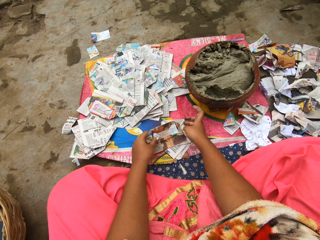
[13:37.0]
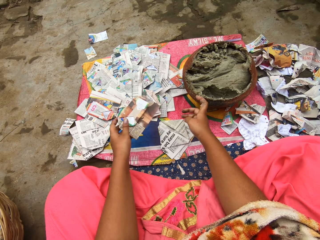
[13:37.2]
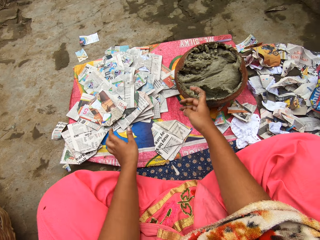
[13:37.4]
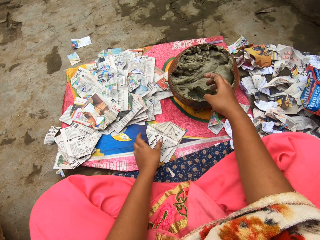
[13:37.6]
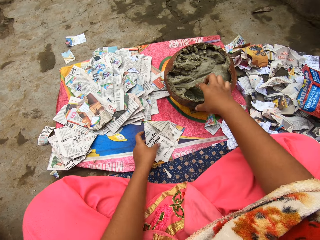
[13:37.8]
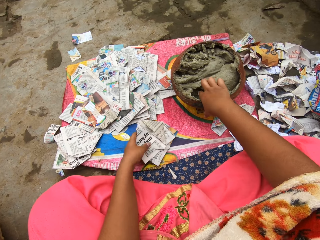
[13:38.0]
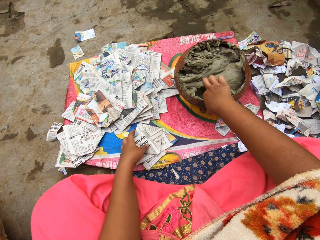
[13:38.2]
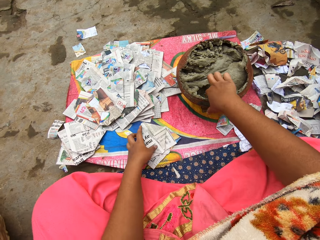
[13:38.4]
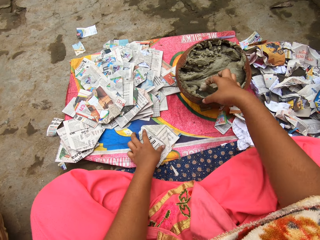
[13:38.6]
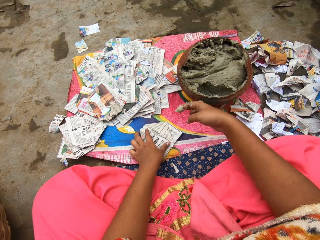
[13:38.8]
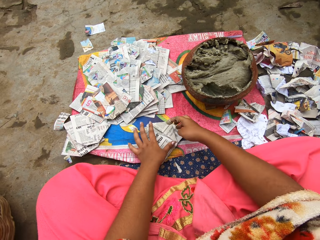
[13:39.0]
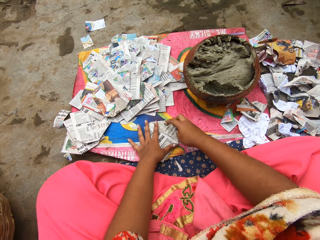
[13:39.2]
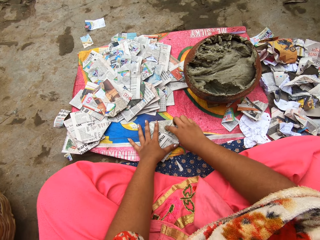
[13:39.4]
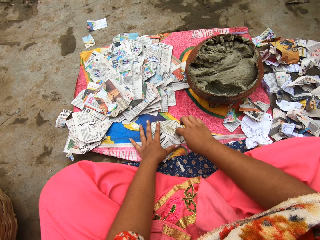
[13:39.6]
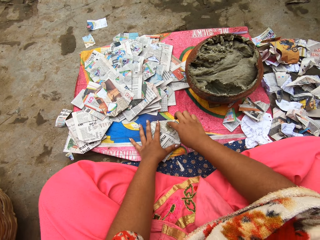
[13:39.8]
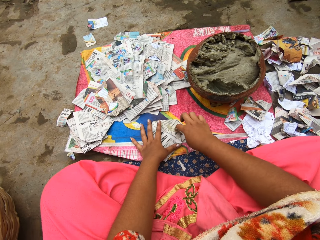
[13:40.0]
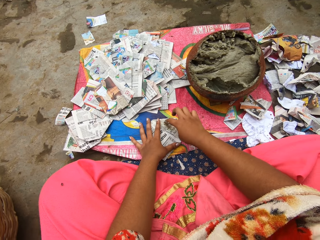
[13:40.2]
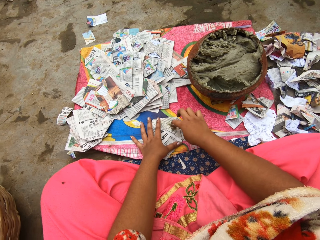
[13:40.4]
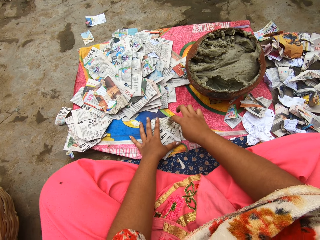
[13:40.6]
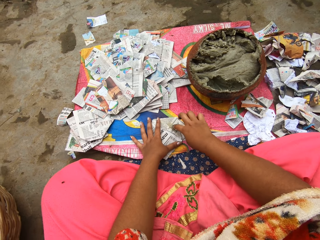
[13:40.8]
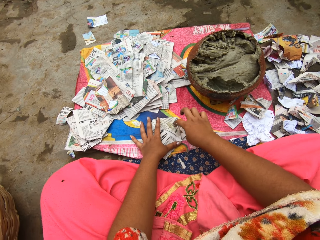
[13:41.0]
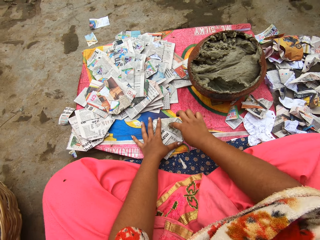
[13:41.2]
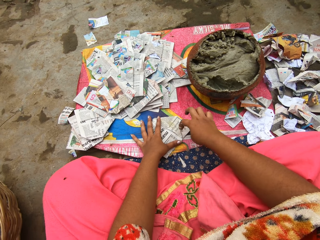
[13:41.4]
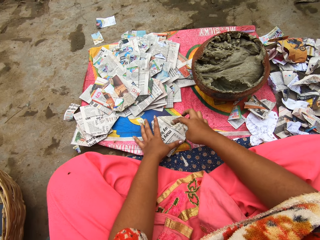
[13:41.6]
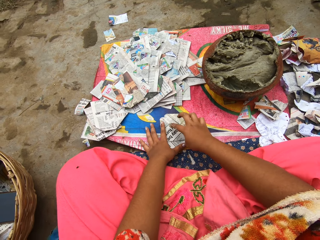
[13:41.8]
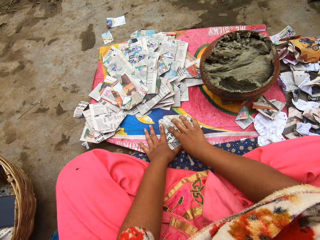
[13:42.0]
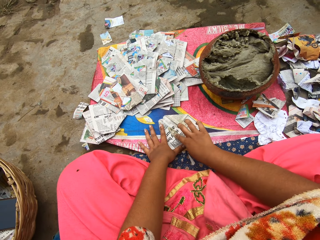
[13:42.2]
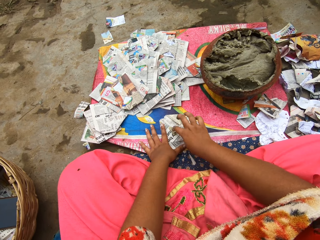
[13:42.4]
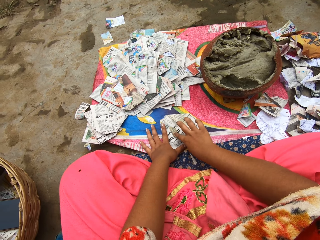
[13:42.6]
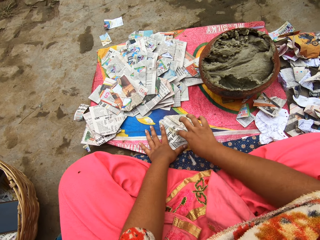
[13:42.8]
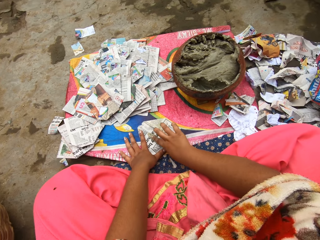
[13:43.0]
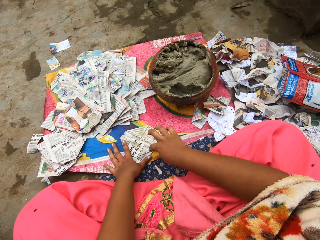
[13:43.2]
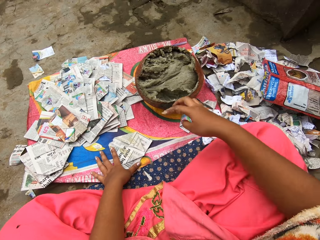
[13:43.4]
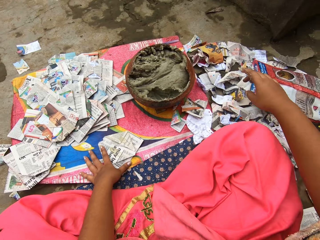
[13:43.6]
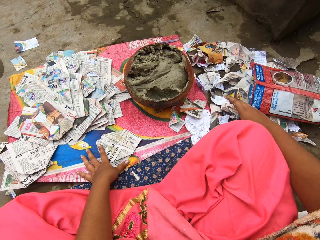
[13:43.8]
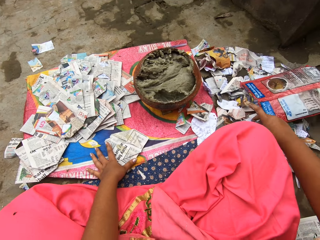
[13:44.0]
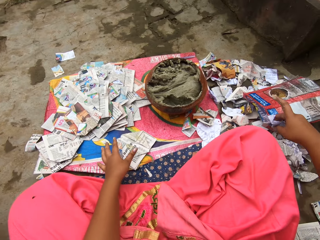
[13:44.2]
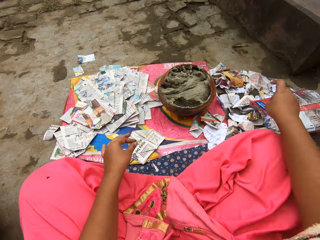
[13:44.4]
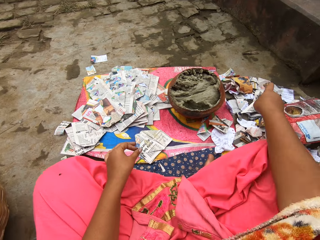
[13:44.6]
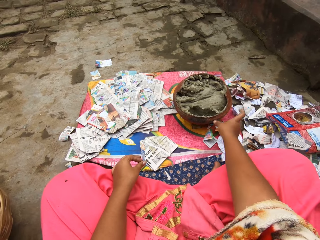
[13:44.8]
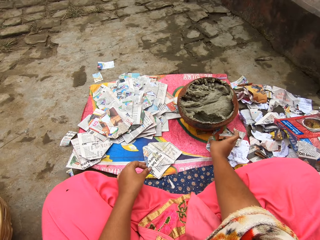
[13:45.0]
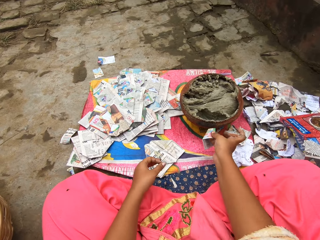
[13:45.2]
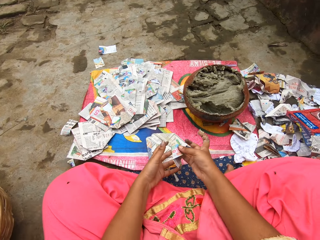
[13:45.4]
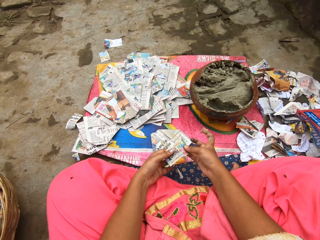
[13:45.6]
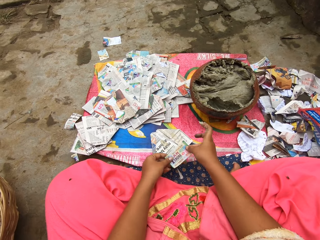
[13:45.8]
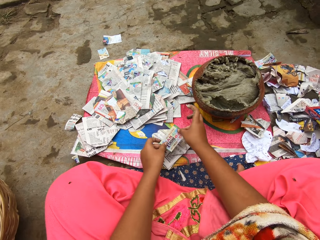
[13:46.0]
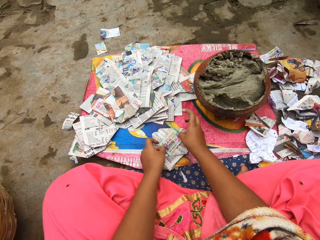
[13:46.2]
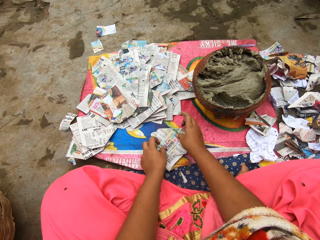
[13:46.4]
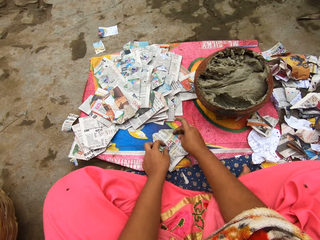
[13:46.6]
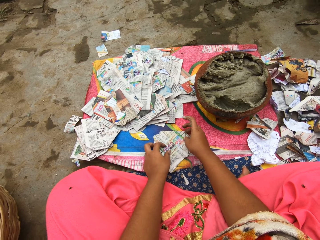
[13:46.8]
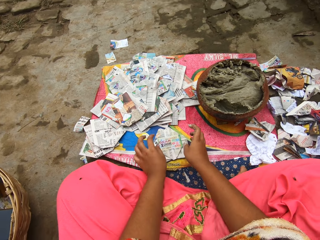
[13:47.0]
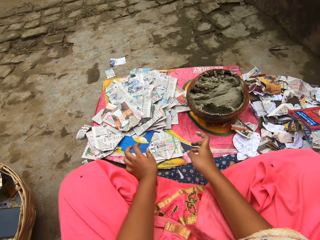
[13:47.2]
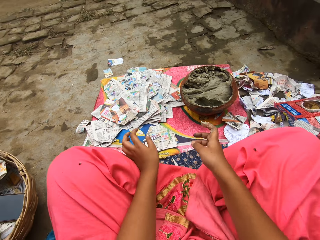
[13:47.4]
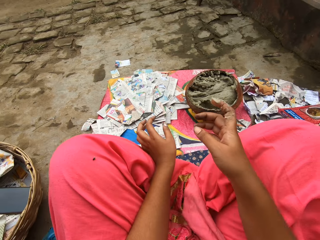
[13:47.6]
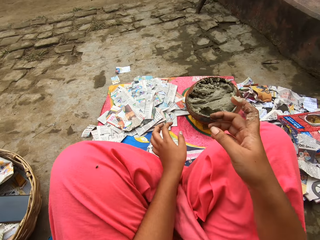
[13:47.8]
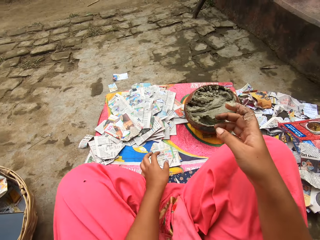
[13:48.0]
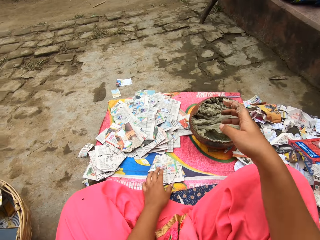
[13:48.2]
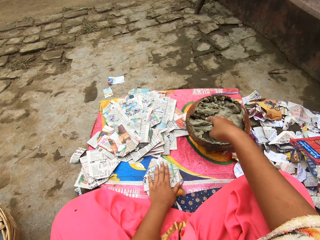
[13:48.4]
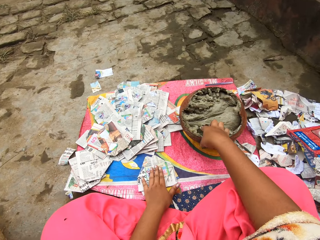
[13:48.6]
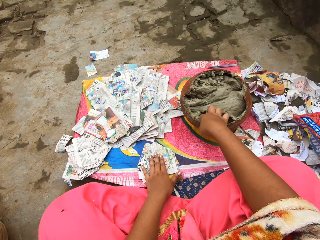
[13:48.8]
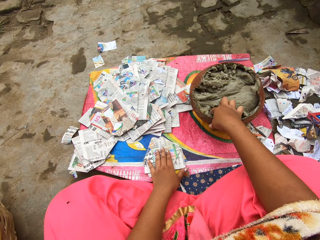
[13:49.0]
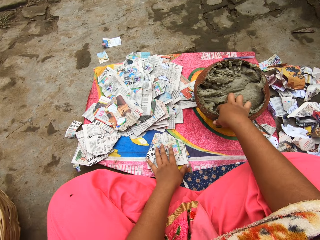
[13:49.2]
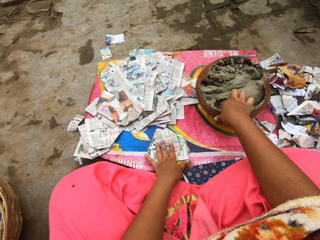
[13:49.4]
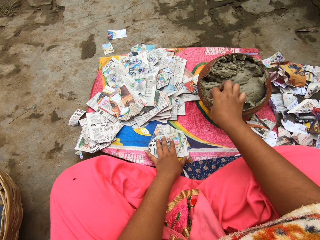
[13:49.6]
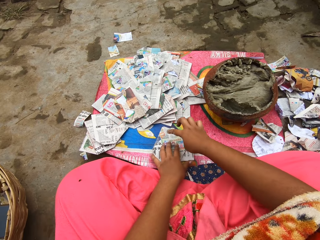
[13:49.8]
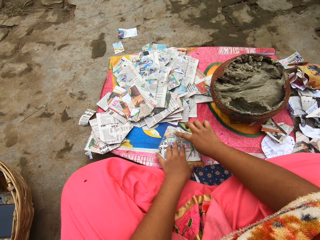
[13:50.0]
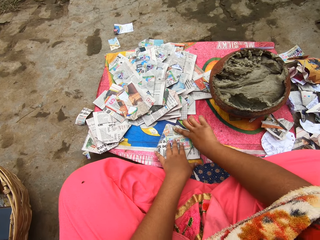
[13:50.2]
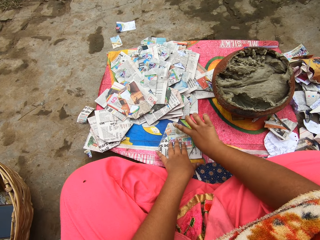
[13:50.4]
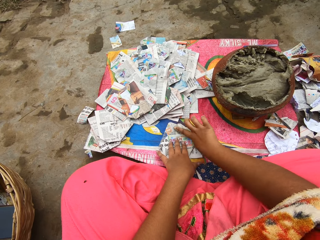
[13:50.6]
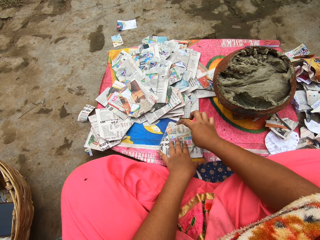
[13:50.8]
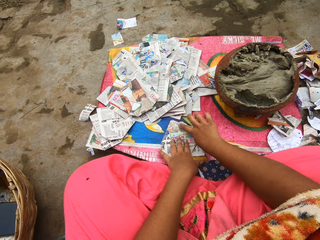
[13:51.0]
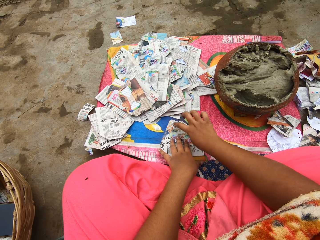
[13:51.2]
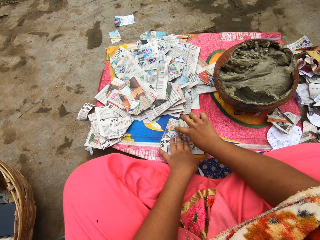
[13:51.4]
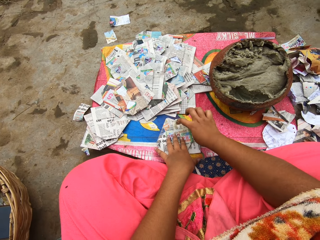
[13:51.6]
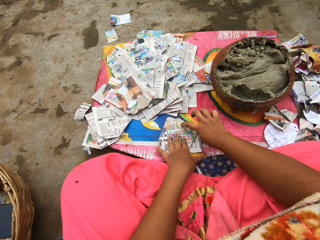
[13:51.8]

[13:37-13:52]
The camera wearer picks a paper. She drops the piece of paper on a pile of papers on a sac on the ground with her left hand. She moves the papers on the table. She picks pieces of paper from the sac on the ground with her left hand. She takes putty from a clay pot on the sac on the ground with her right hand. She holds down the pieces of paper on the sac on the ground with her left hand. She rubs the putty in her right hand on the paper on the ground. She touches the papers on the table. She picks a card from the ground with her right hand. She holds the paper in both hands. She straightens out the card with both hands. She places the card on the piece of paper on the sac on the ground with both hands. She moves the paper on the table. She moves her legs. She takes putty from the clay pot on the sac on the ground with her right hand. She rubs the putty in her right hand on the paper on the ground.

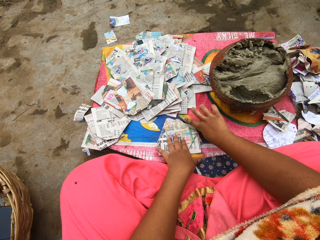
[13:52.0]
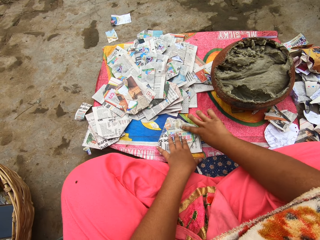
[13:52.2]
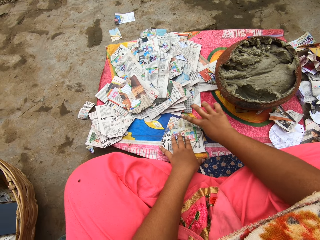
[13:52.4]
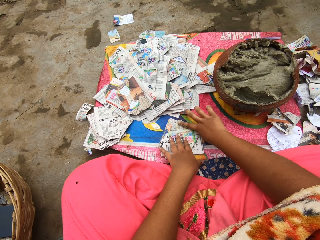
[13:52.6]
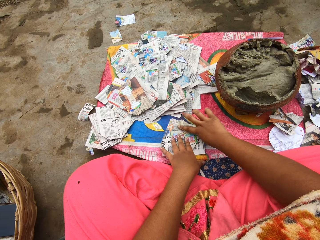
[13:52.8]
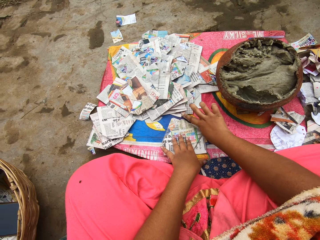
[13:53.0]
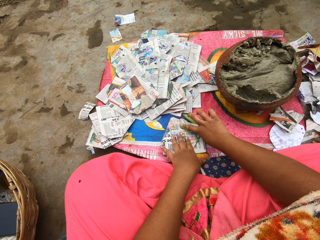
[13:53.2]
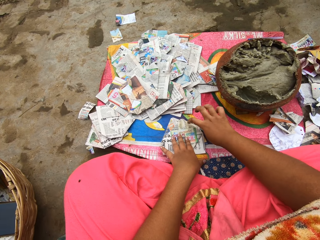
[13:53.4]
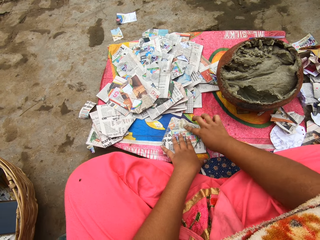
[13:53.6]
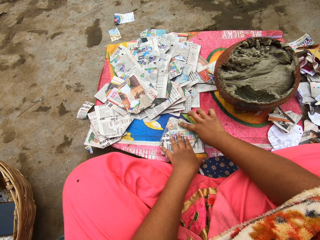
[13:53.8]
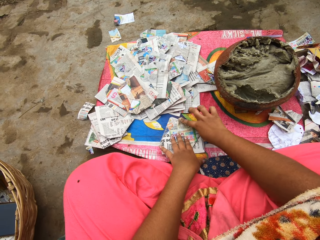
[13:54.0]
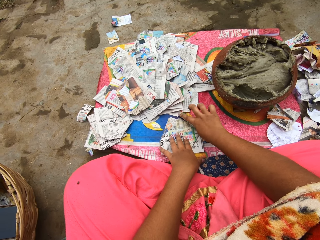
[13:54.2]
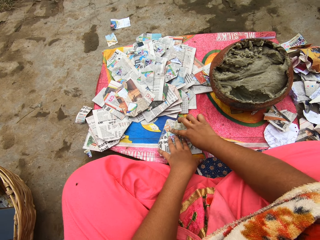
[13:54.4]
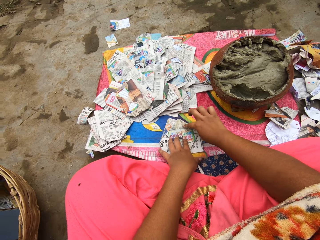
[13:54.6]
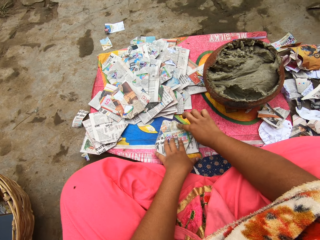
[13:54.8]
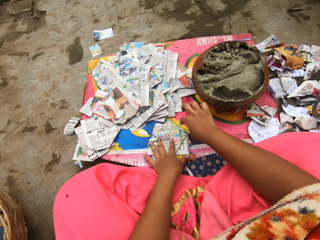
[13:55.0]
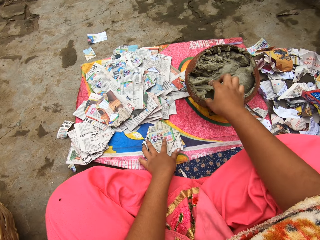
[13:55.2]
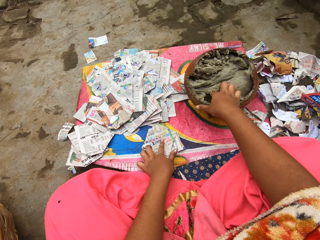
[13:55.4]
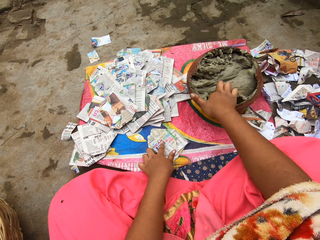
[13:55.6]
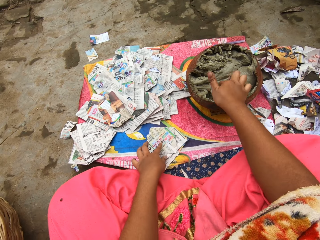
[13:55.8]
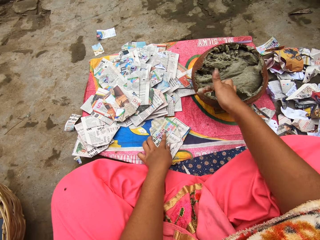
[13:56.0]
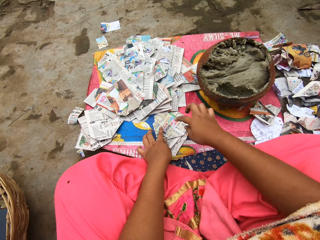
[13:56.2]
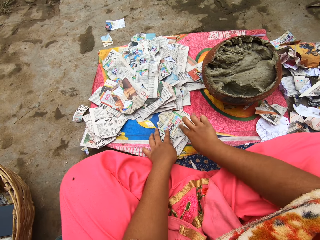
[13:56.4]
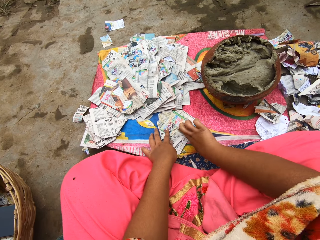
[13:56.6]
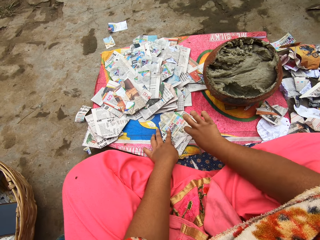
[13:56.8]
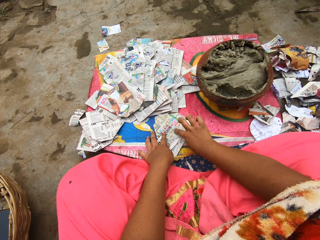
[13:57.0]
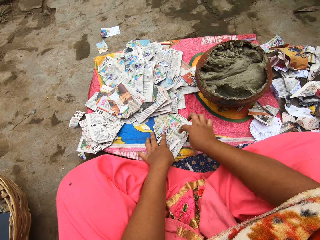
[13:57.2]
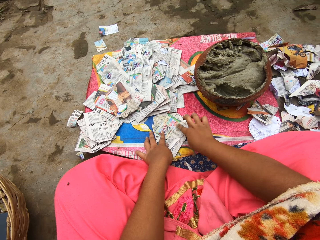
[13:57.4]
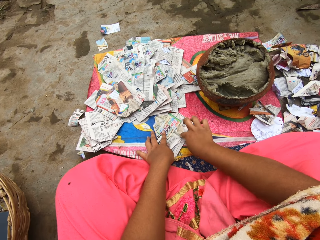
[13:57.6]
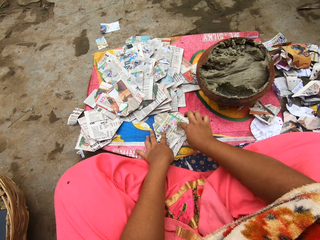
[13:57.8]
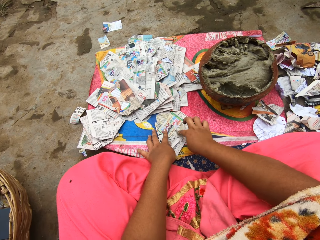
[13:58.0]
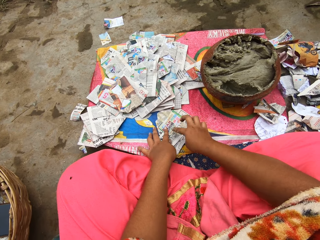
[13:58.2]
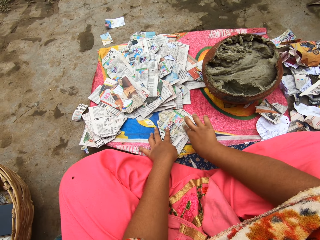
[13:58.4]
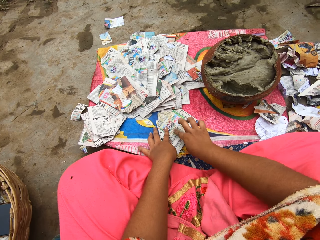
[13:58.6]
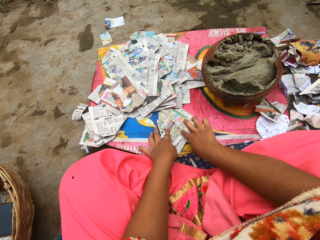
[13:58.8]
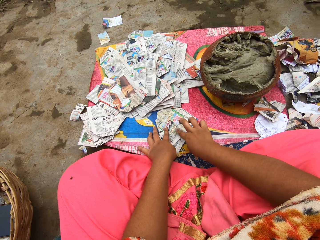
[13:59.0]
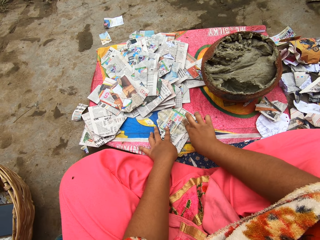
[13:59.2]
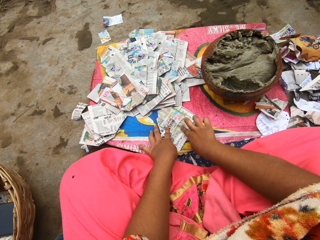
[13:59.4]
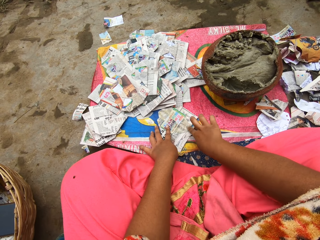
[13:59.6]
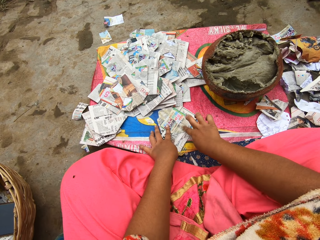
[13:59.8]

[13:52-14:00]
The camera wearer takes putty from a clay pot on the sac on the ground with her right hand. She moves a paper on the table. She rubs the putty in her right hand on the paper on the ground.
